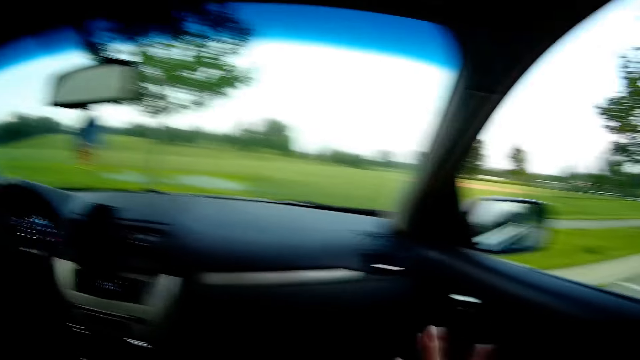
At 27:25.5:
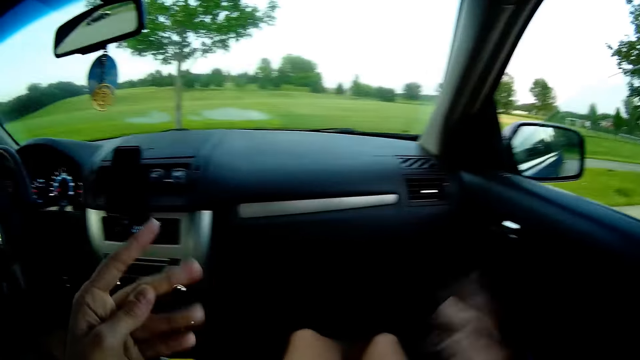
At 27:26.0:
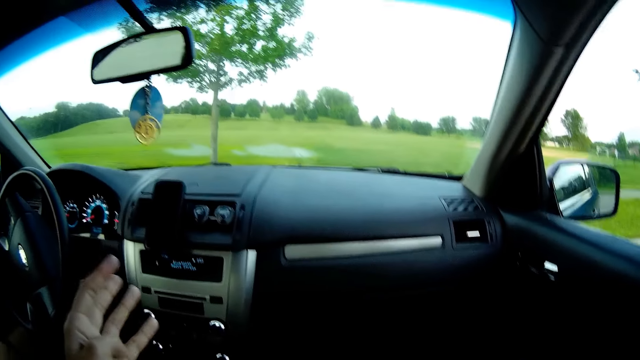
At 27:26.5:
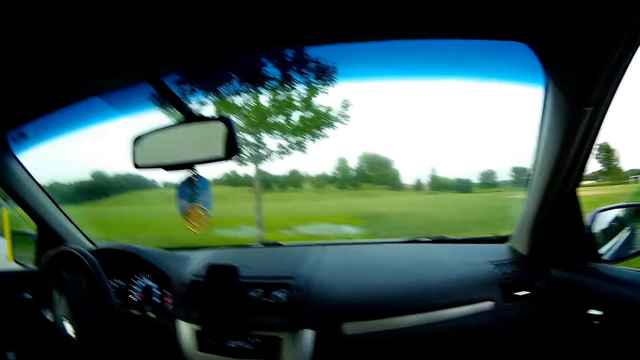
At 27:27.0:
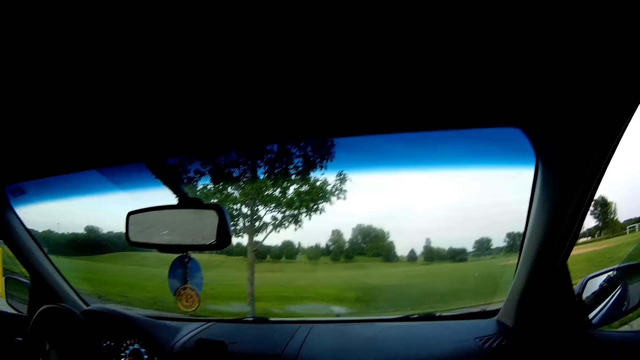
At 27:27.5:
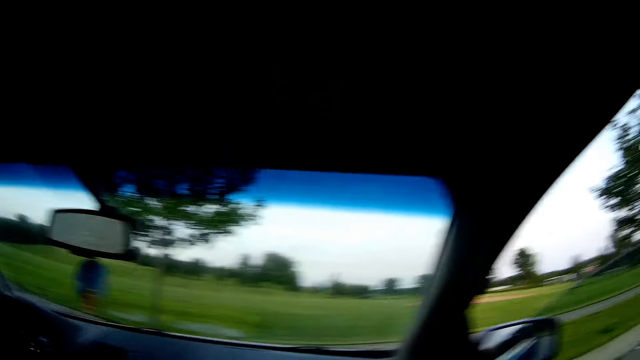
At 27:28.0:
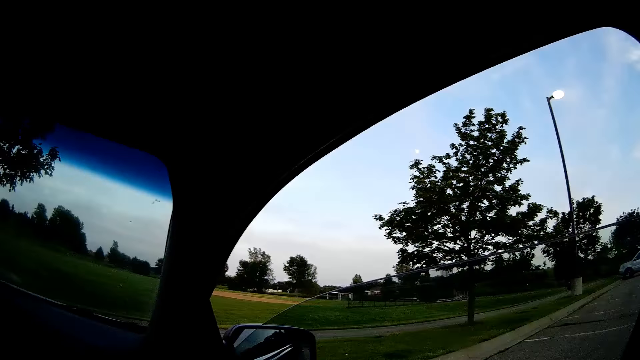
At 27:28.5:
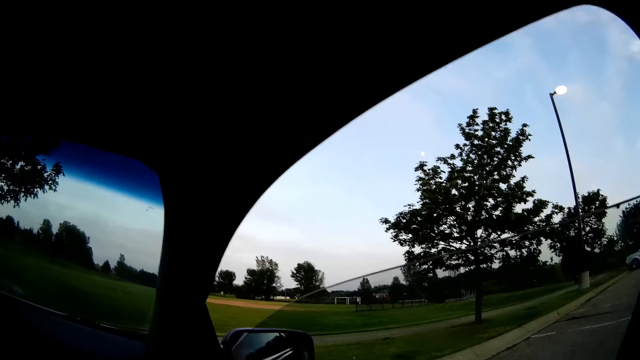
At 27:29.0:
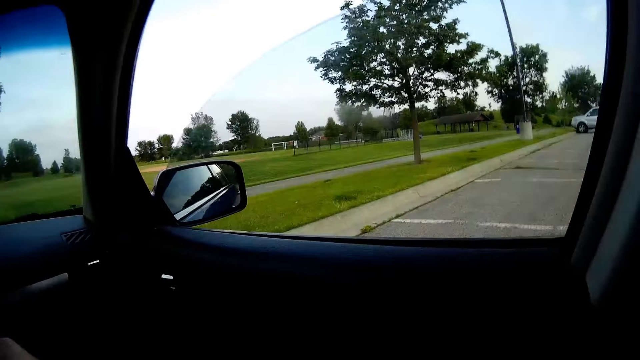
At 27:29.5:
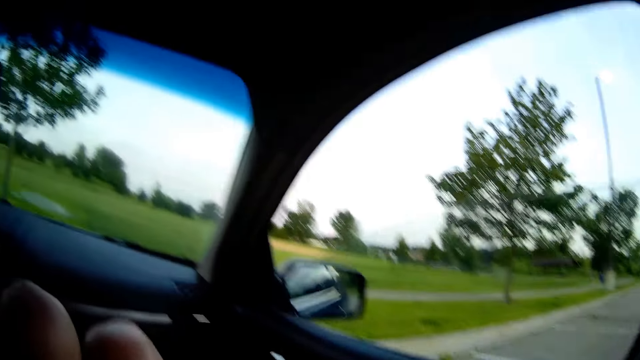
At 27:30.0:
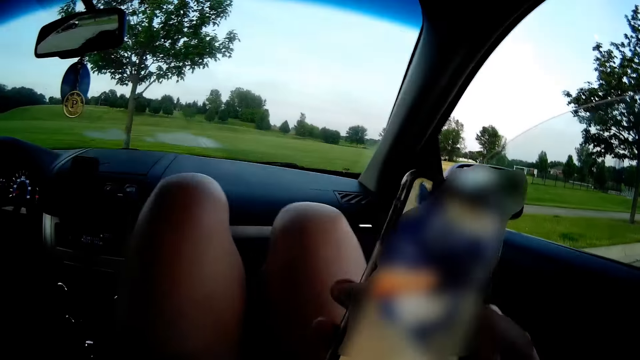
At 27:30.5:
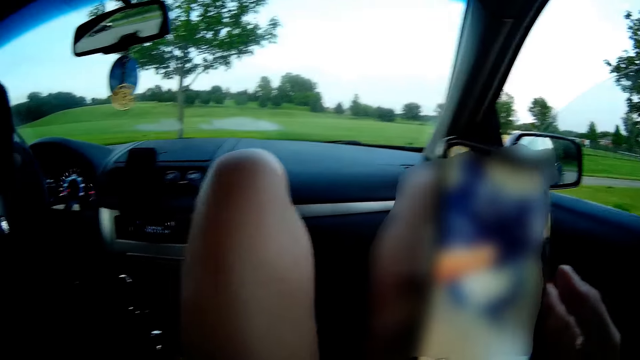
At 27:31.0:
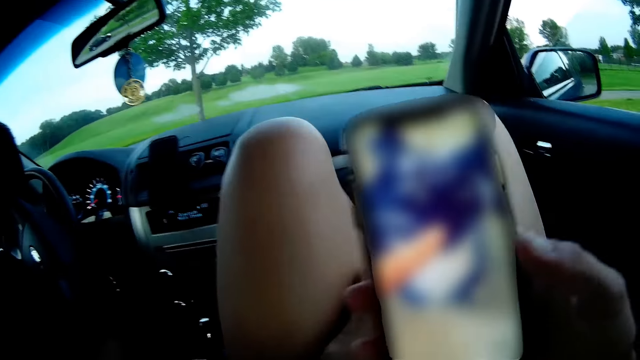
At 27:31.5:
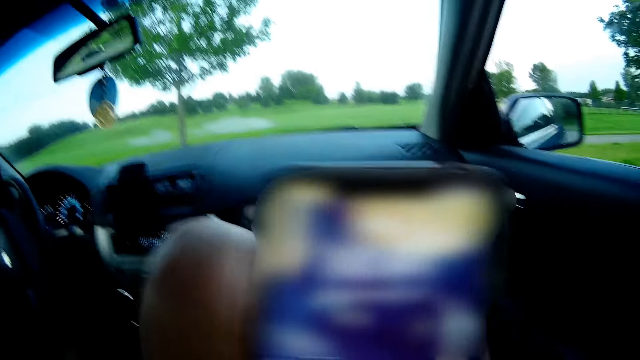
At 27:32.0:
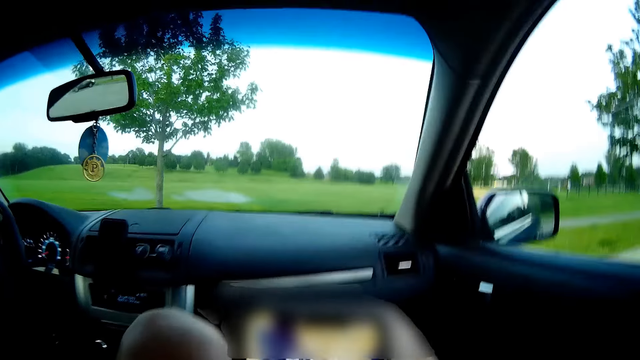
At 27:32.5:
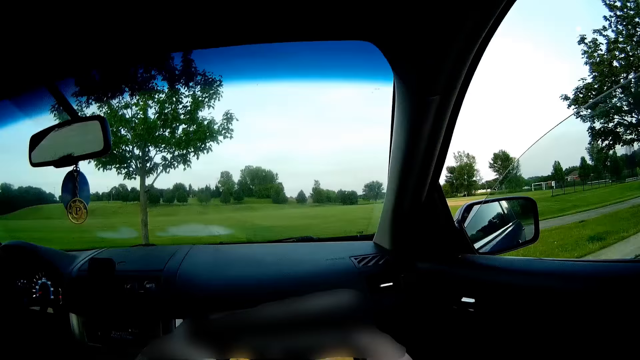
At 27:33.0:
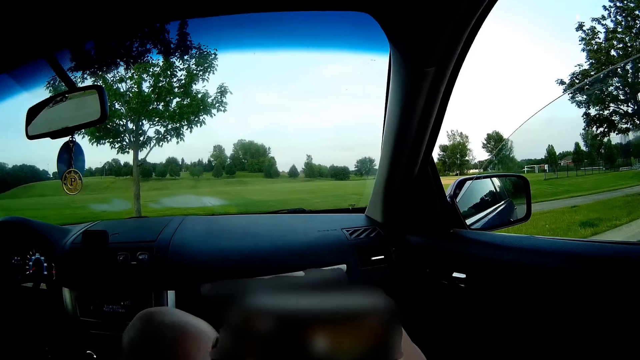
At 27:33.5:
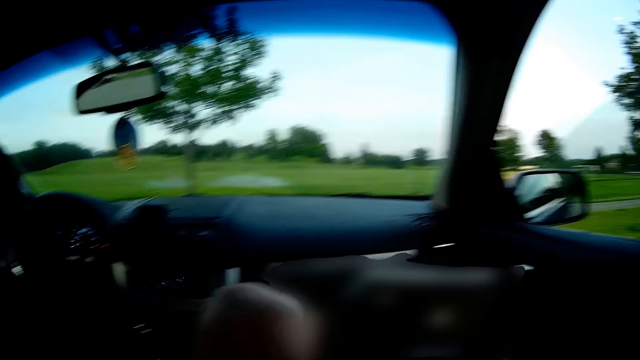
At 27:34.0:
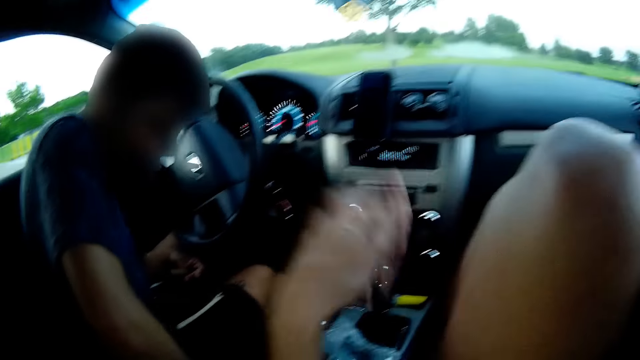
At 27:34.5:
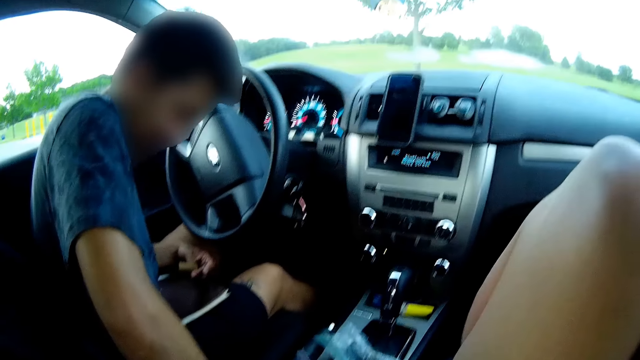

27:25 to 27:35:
The camera wearer turns around the car. She holds a phone in her right hand. She operates the phone.

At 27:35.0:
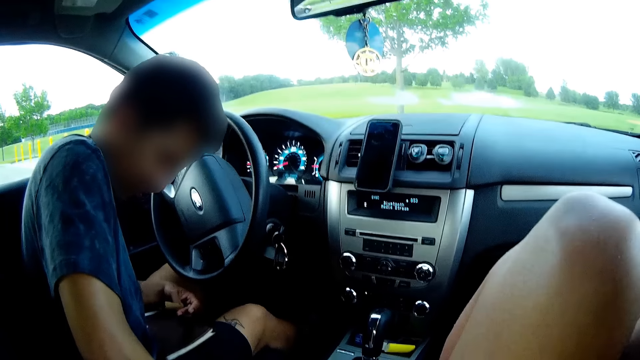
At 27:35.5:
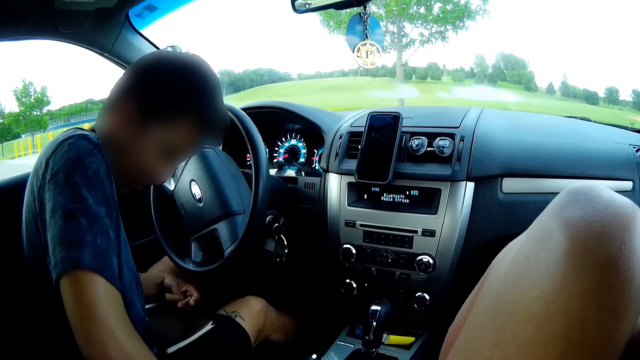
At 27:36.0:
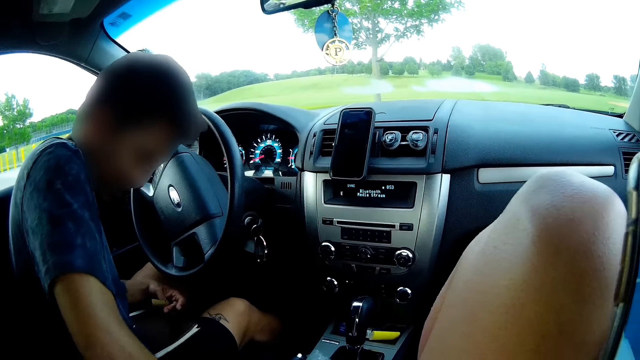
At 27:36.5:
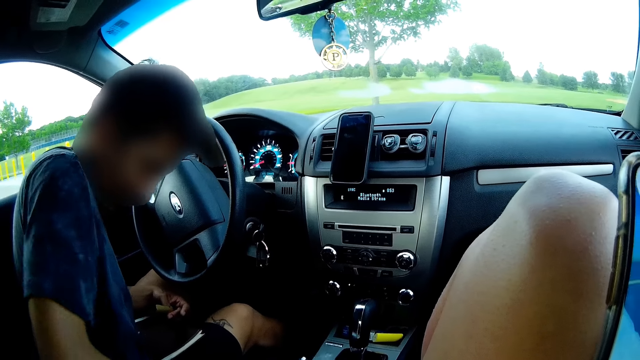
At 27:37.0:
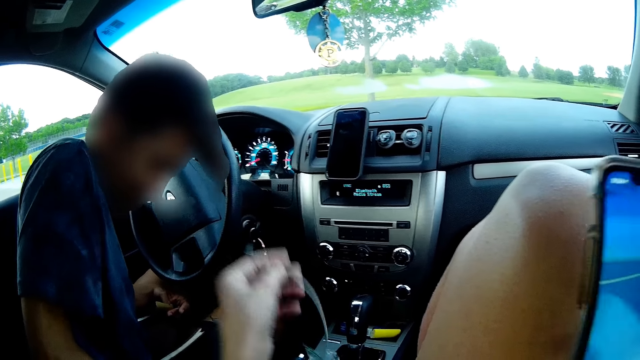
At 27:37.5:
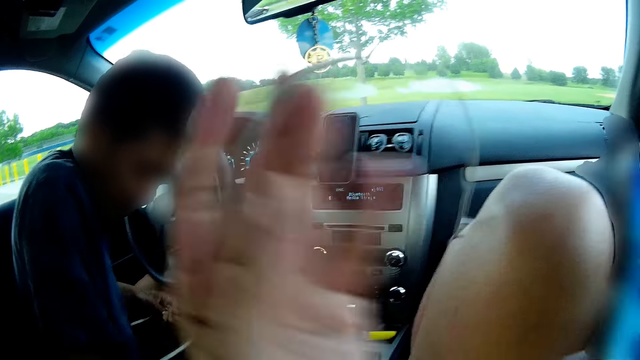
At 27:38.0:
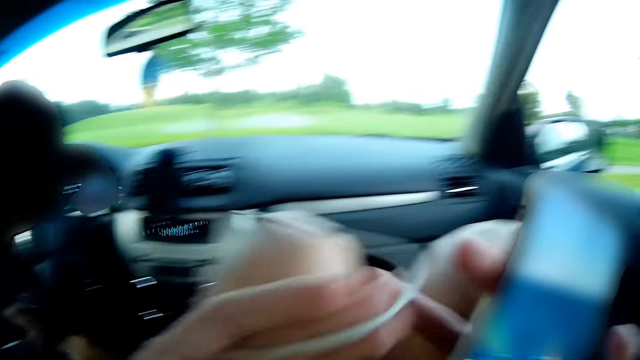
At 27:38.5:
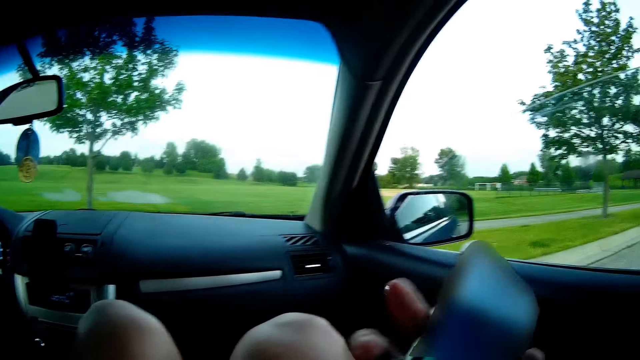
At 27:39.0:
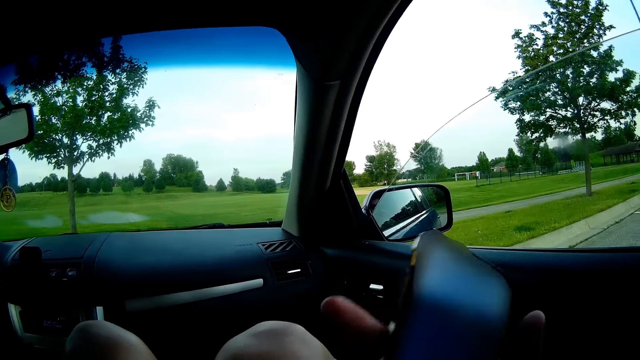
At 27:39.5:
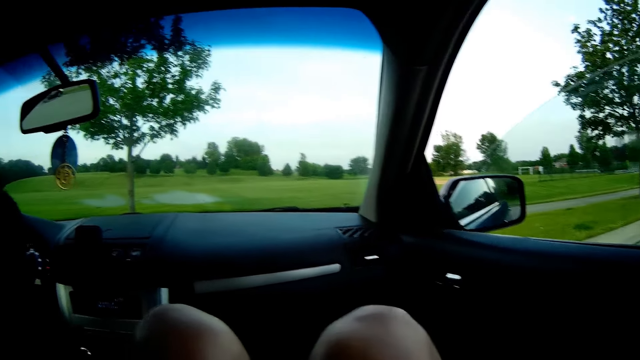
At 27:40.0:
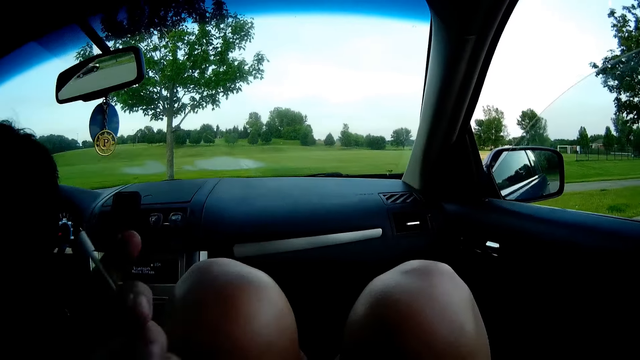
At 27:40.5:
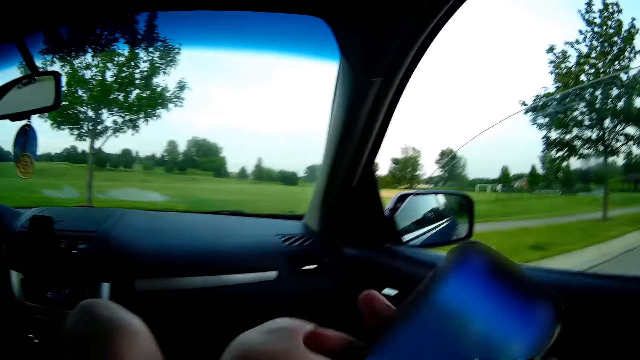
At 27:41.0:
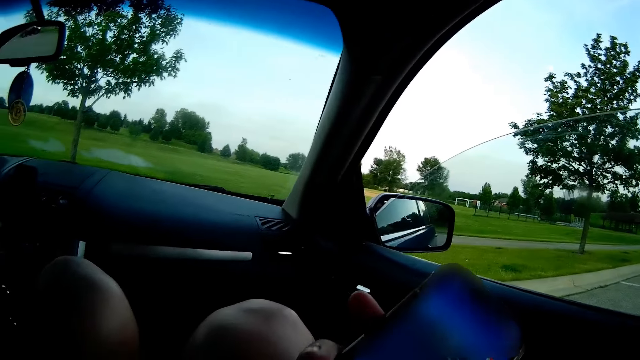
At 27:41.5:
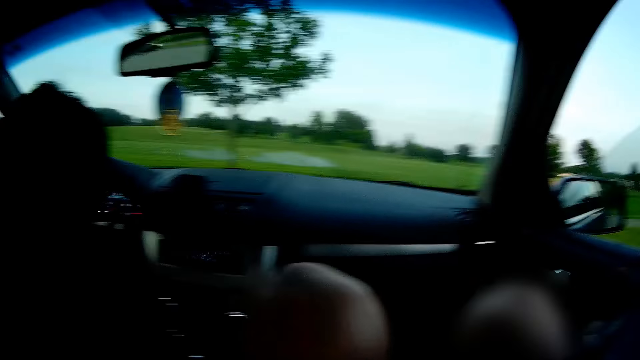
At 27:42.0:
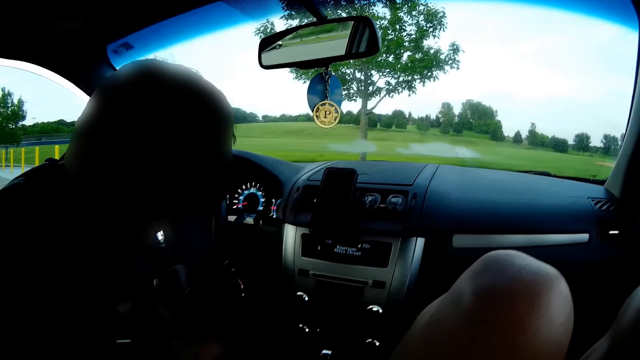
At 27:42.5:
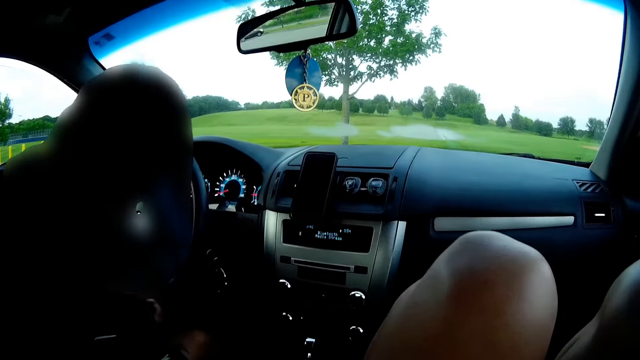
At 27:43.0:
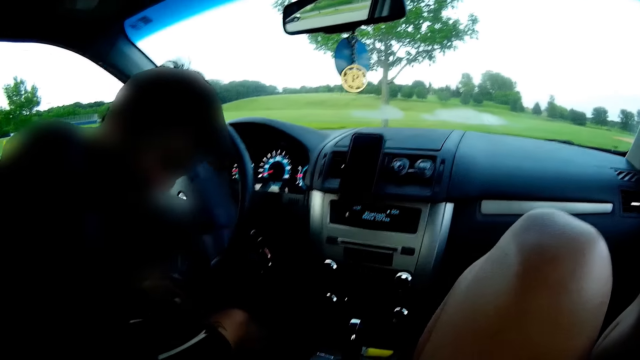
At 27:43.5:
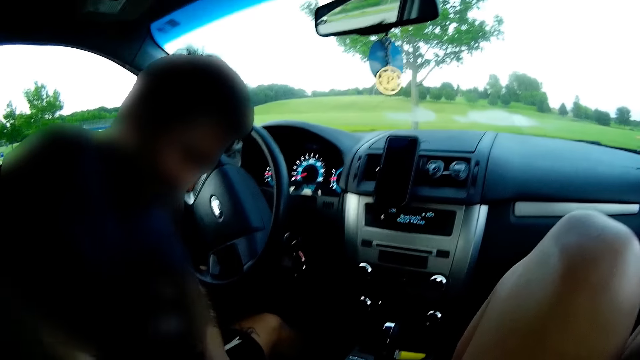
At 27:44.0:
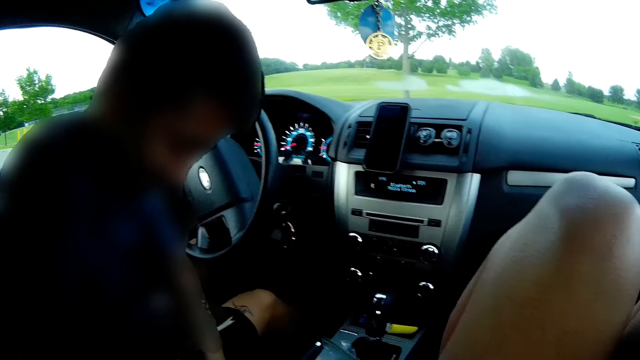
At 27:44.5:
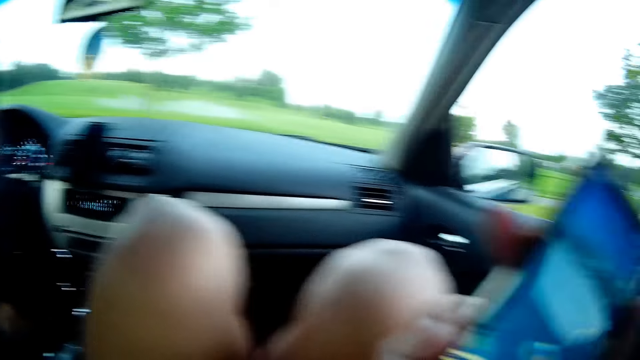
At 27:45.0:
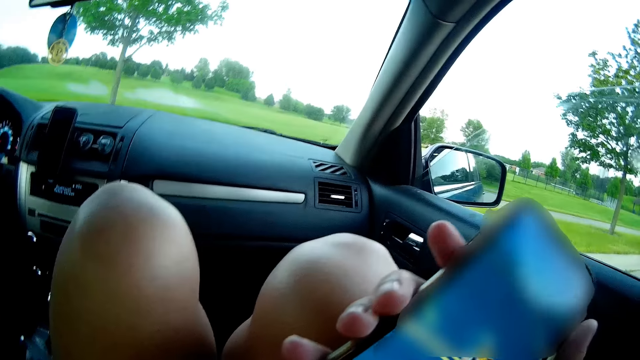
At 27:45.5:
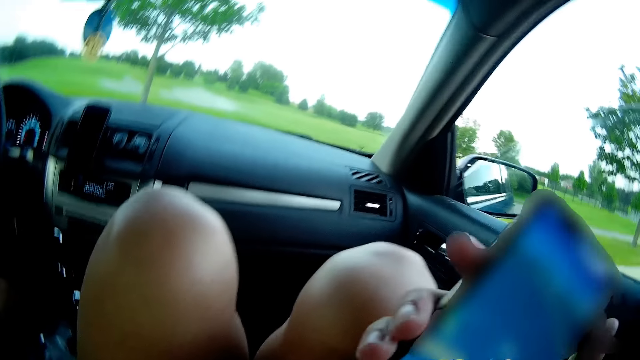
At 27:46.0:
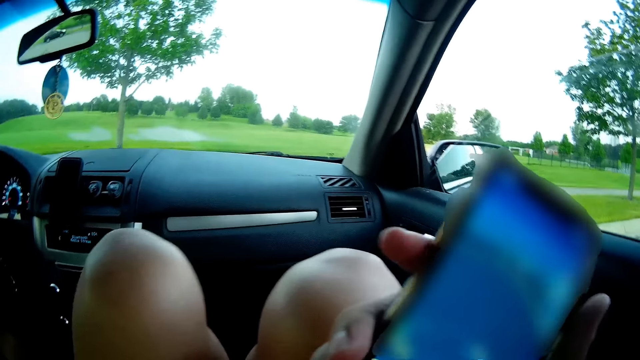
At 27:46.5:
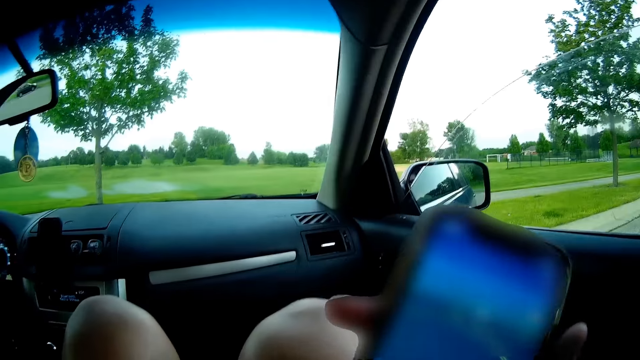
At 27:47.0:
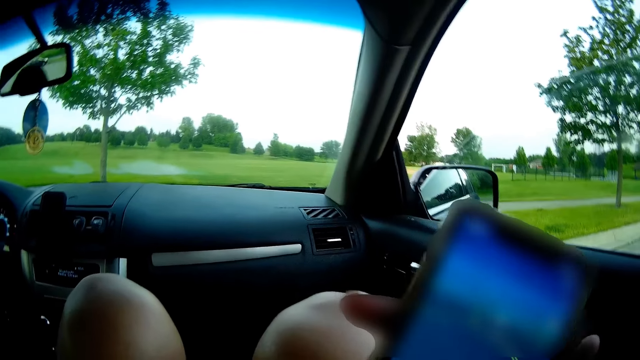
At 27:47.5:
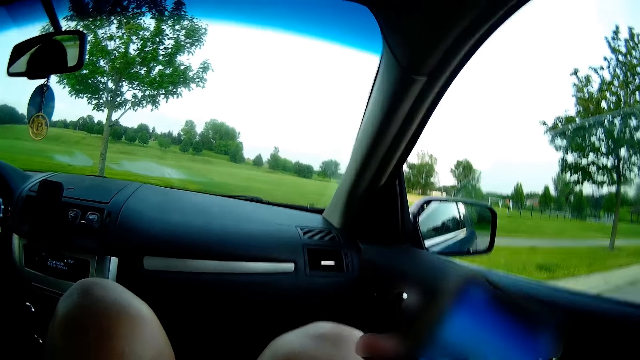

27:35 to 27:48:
The camera wearer picks an earpiece or cable from the cup holder with her left hand. She puts the cable on the phone. The man interacts with the camera wearer.
